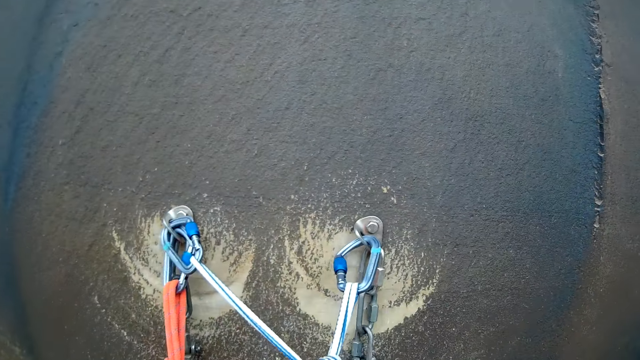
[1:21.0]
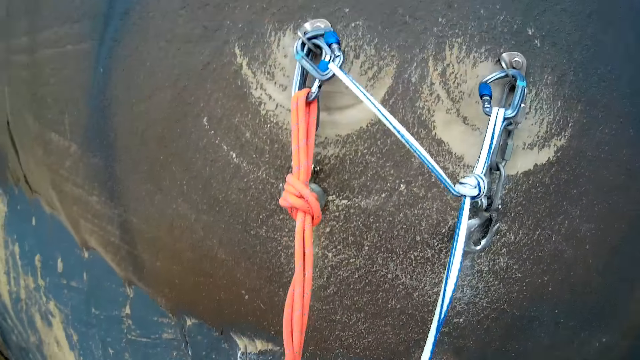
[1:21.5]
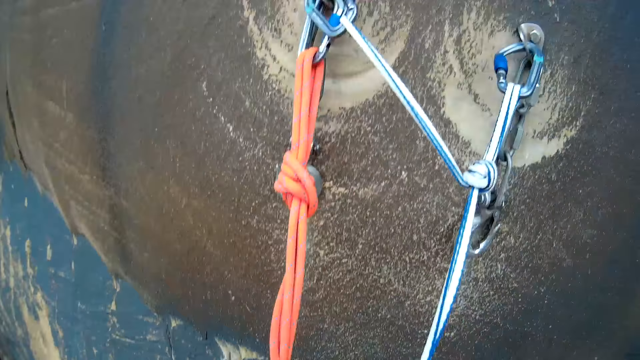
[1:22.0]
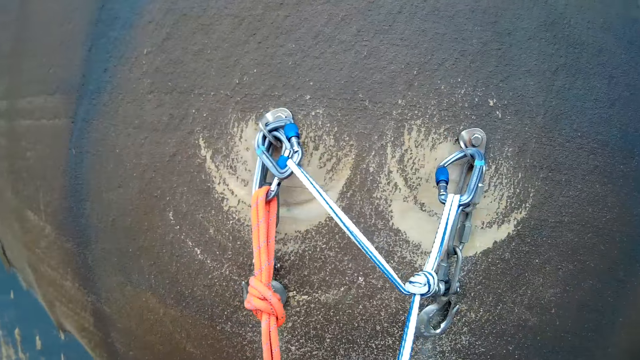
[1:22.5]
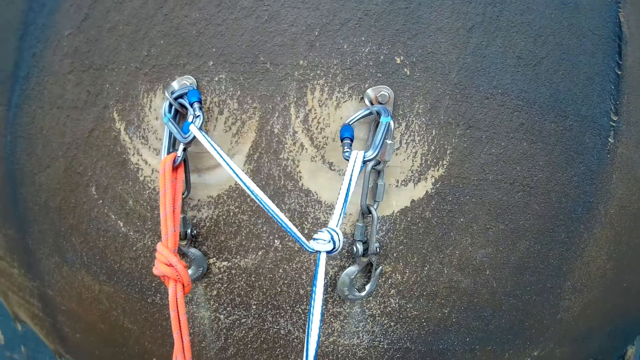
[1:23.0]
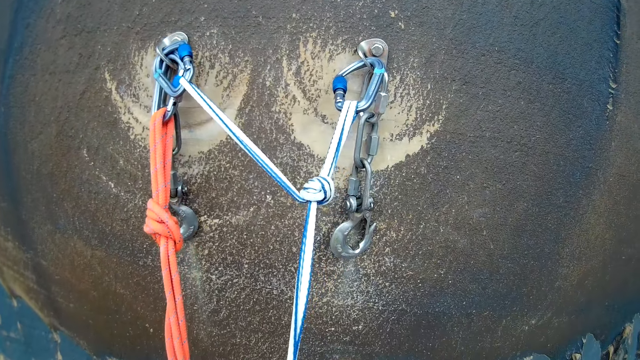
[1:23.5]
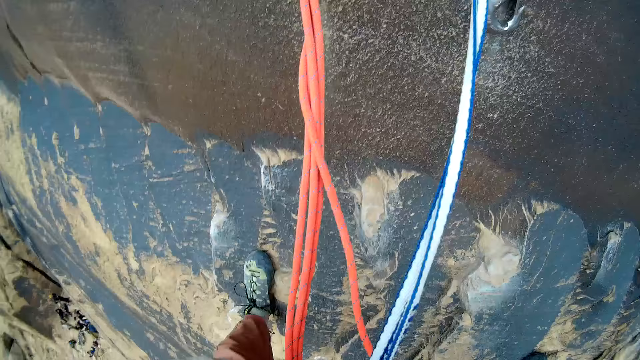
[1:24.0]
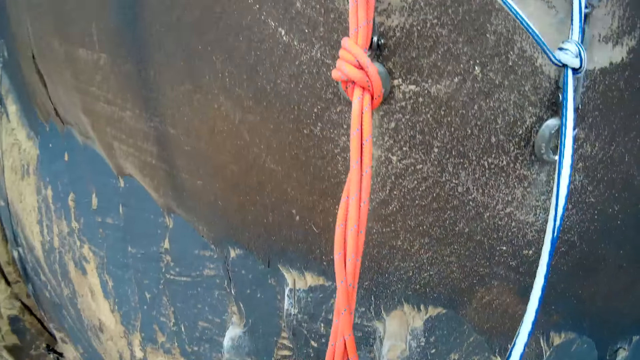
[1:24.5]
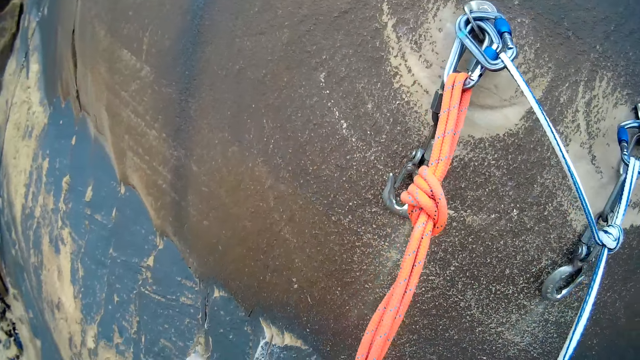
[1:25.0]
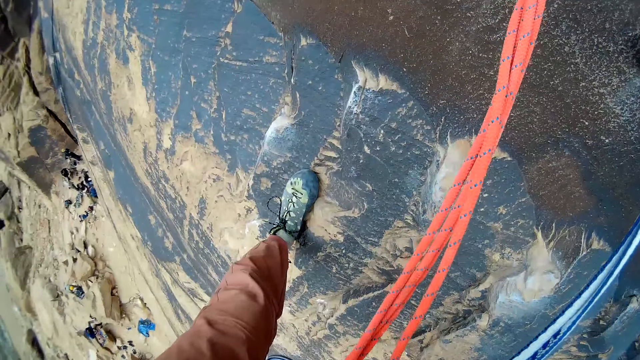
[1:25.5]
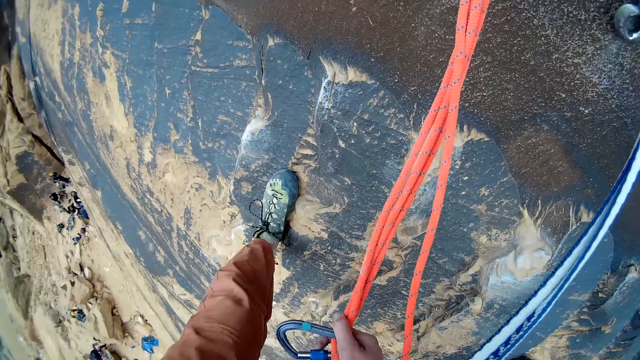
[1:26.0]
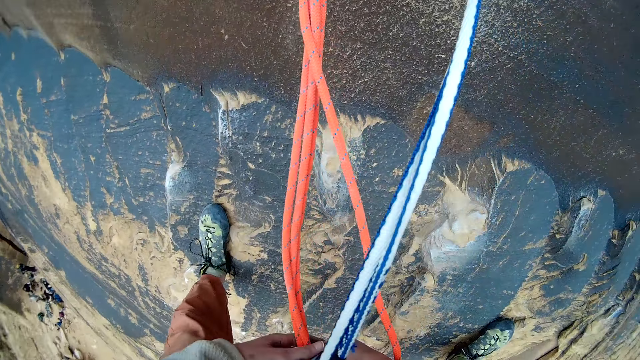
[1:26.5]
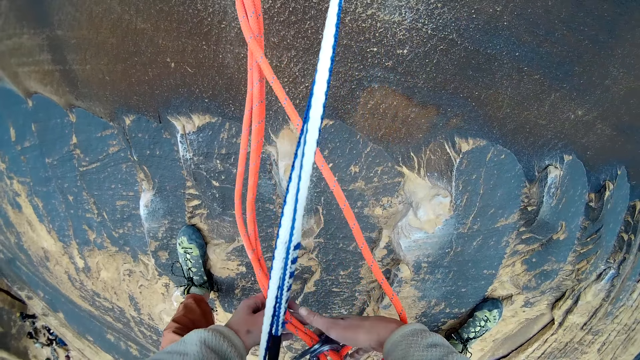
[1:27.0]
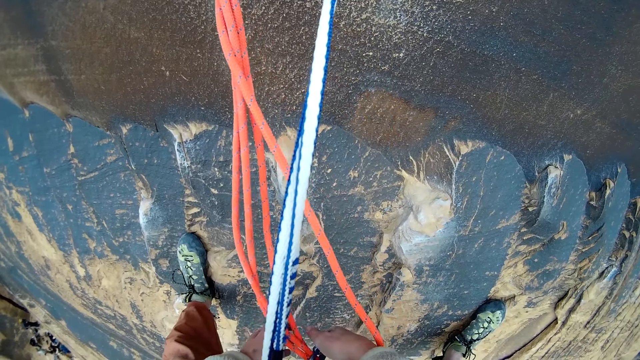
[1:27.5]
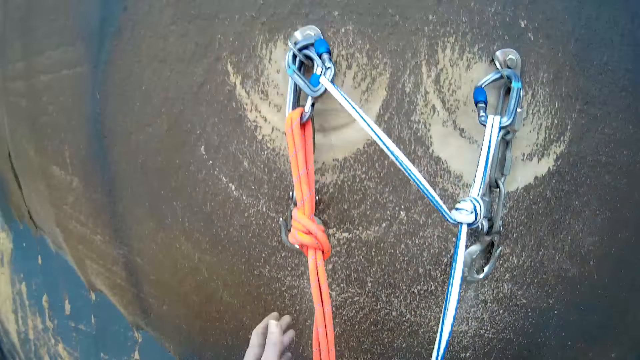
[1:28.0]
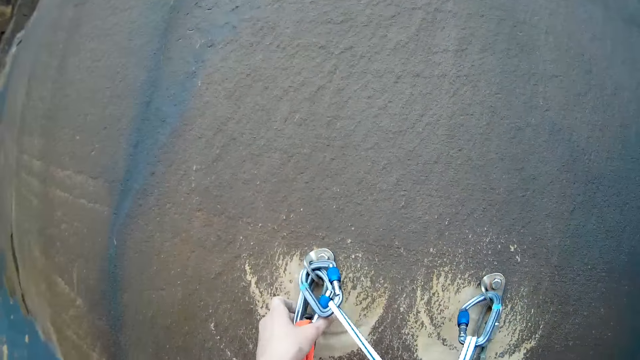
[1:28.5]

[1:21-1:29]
The camera wearer looks at the people on the ground. They hold a locking carabiner. They adjust the carabiner on the rope with both hands.

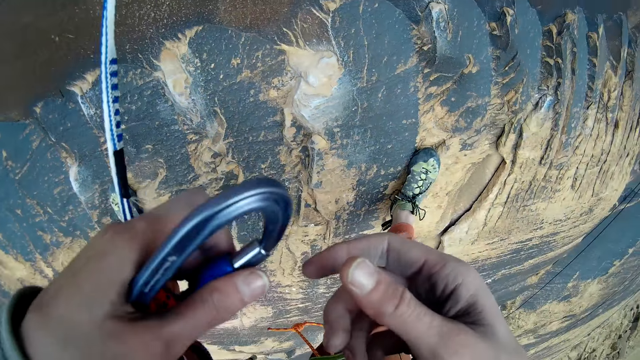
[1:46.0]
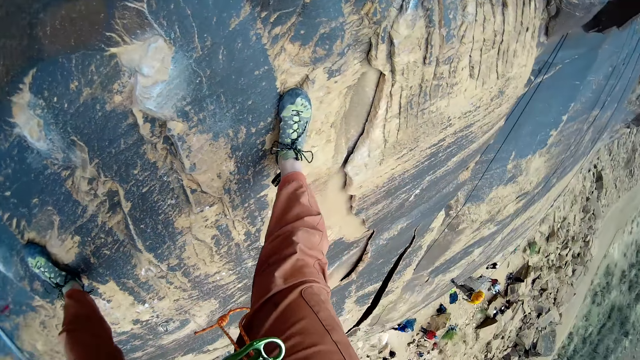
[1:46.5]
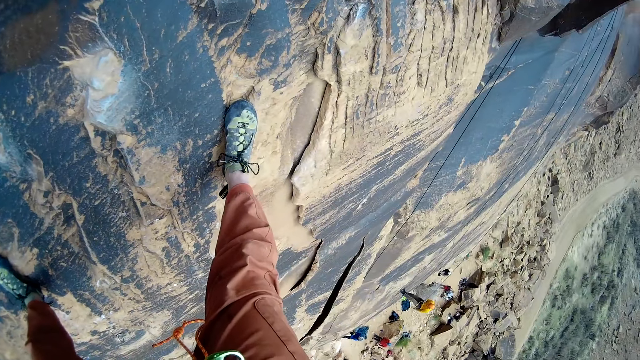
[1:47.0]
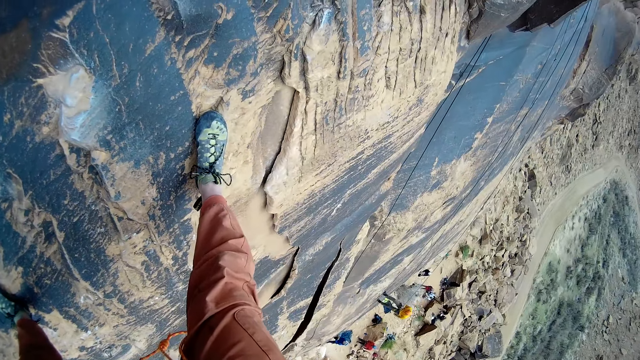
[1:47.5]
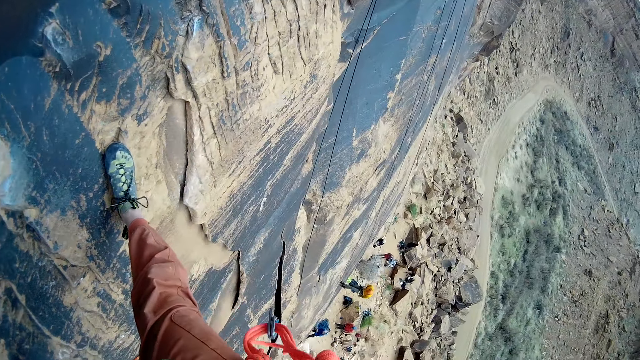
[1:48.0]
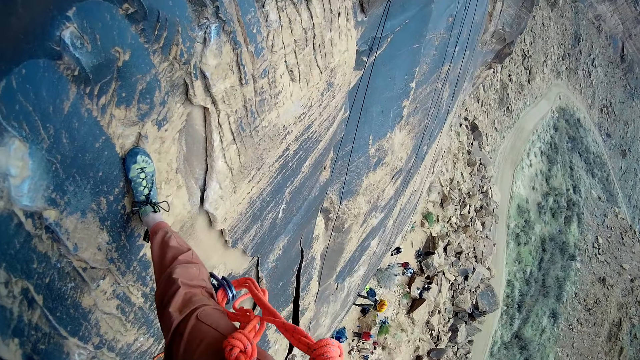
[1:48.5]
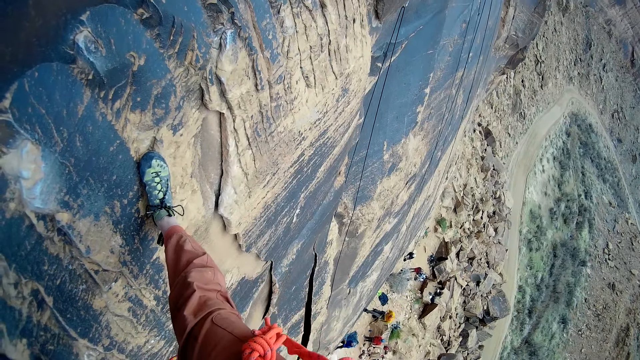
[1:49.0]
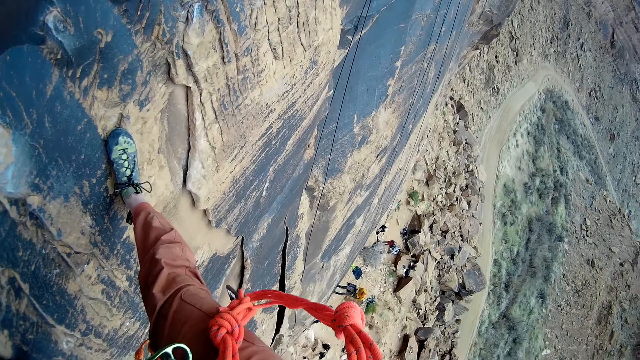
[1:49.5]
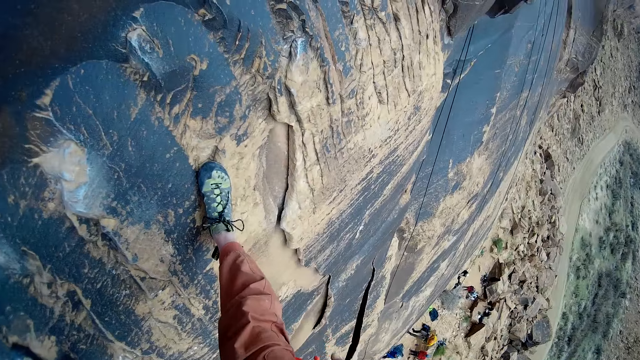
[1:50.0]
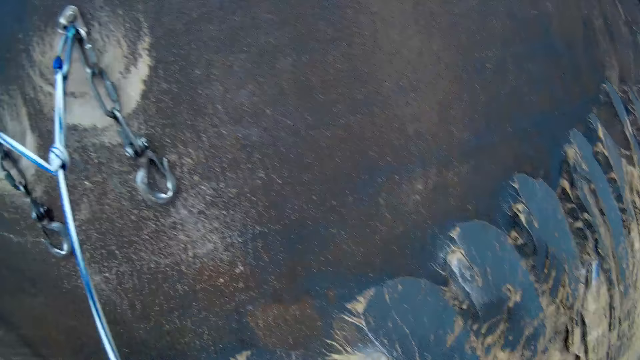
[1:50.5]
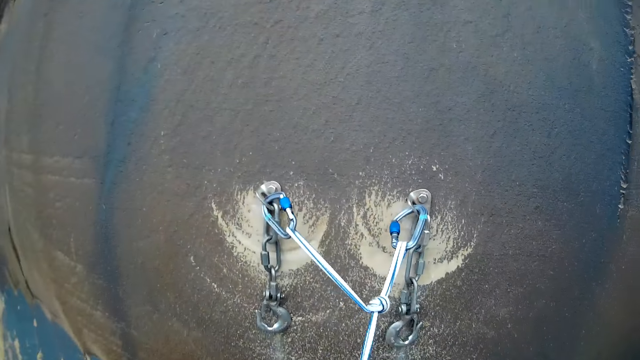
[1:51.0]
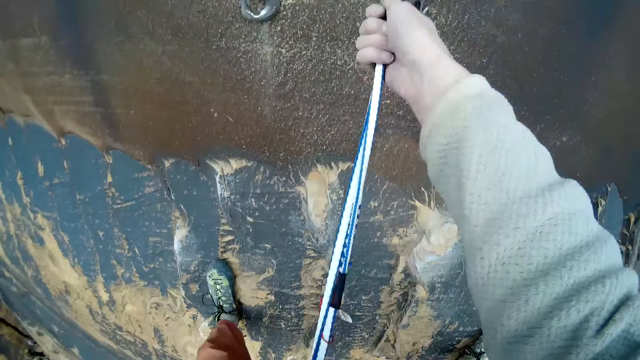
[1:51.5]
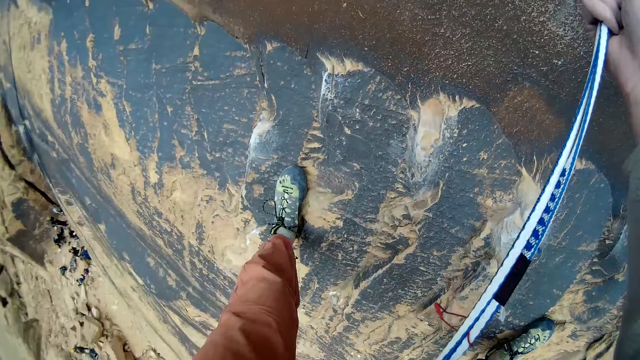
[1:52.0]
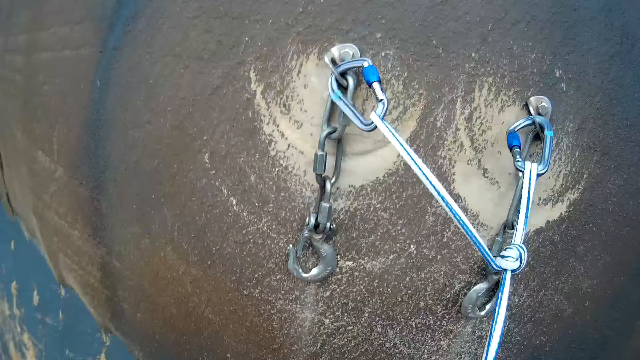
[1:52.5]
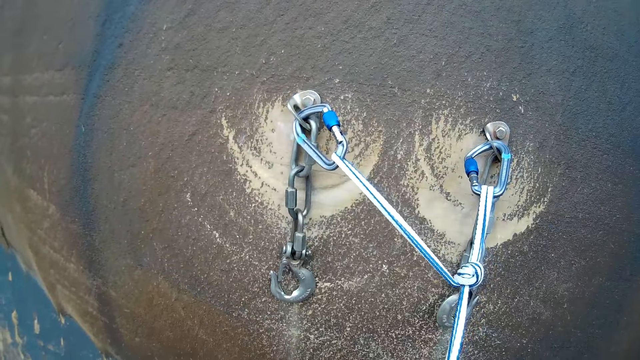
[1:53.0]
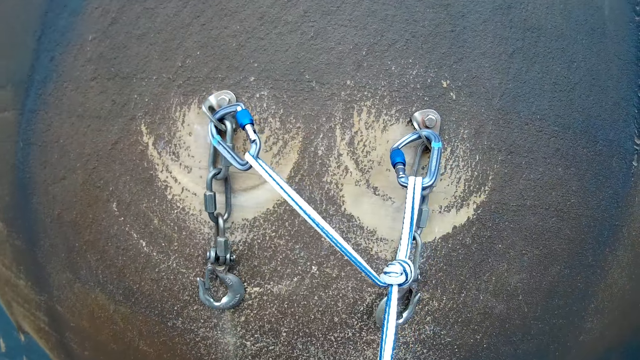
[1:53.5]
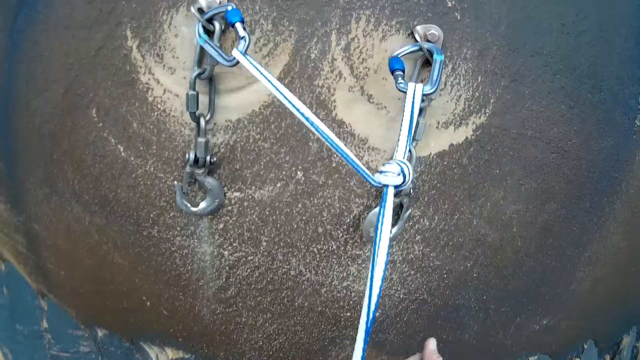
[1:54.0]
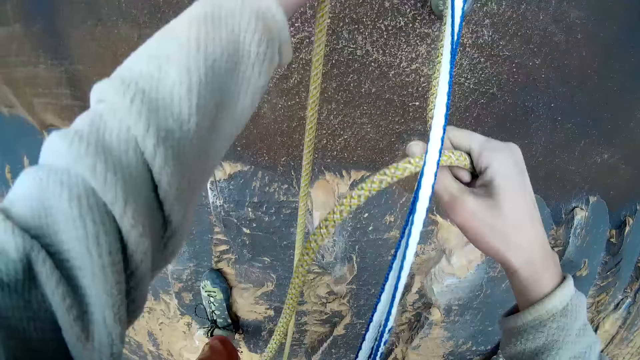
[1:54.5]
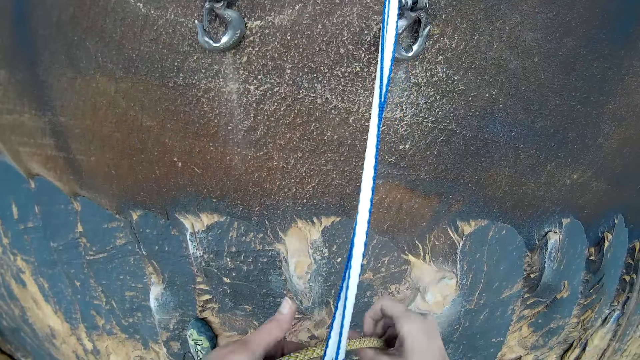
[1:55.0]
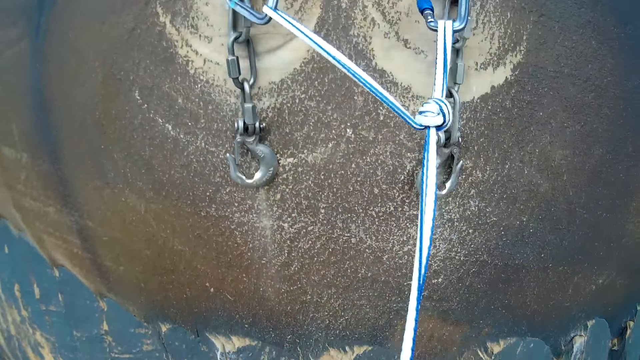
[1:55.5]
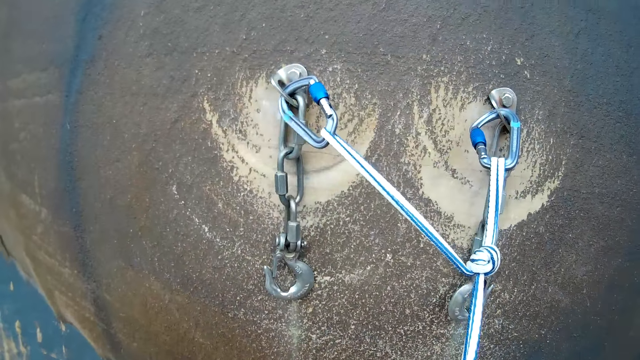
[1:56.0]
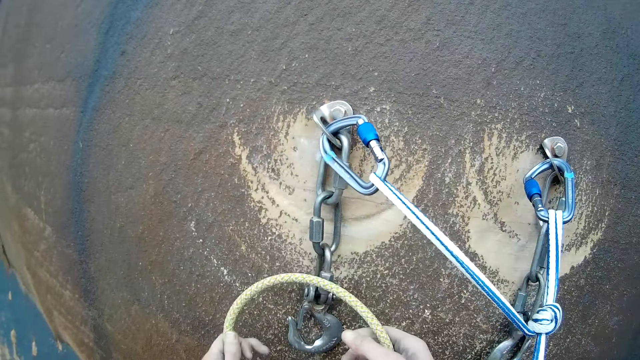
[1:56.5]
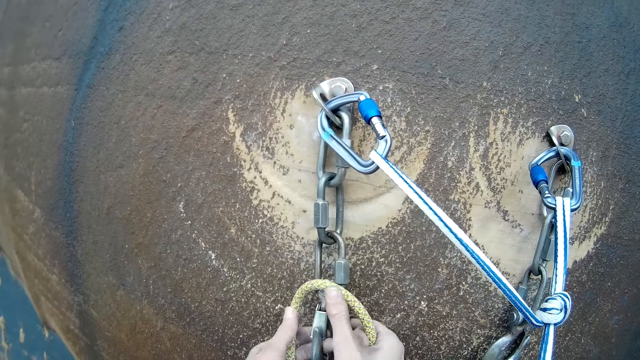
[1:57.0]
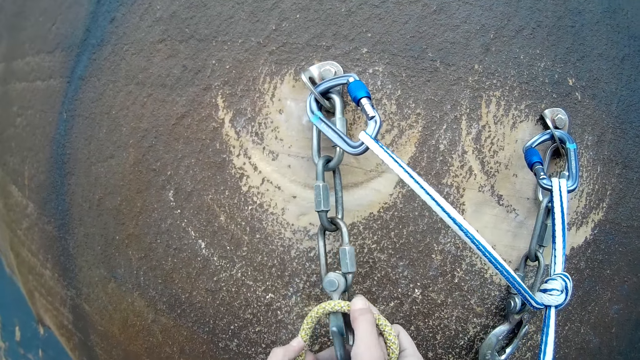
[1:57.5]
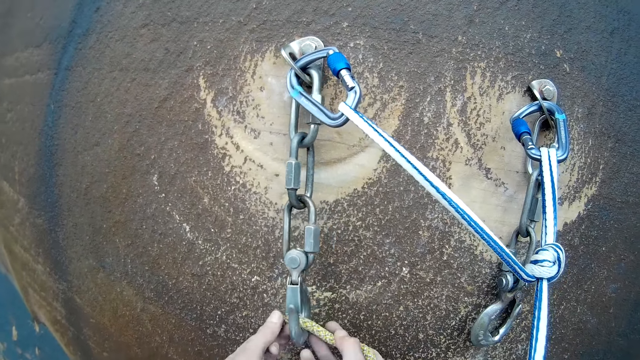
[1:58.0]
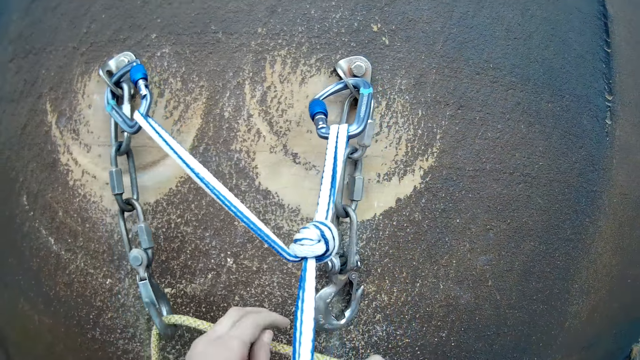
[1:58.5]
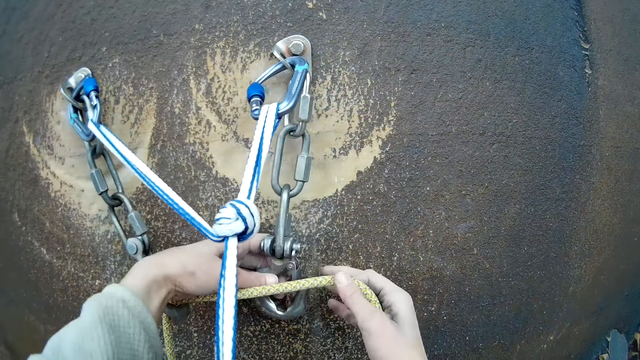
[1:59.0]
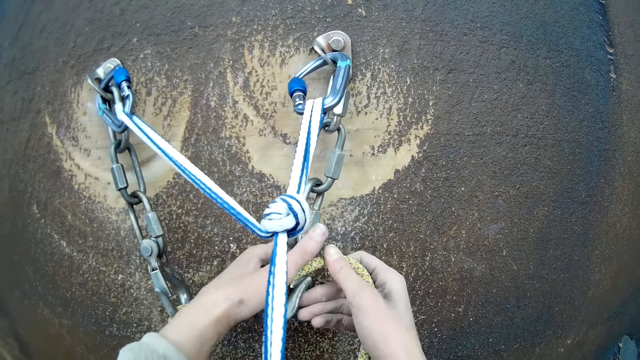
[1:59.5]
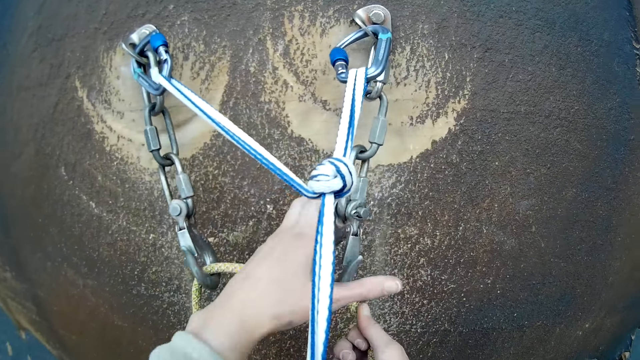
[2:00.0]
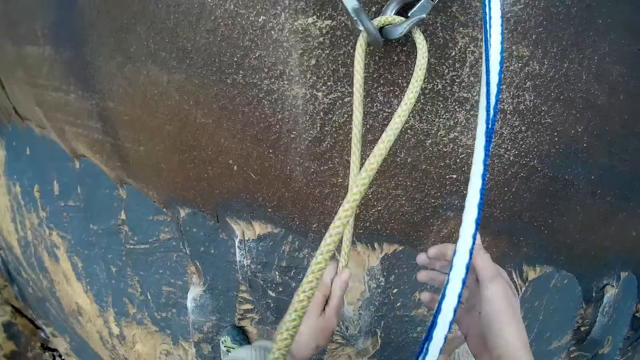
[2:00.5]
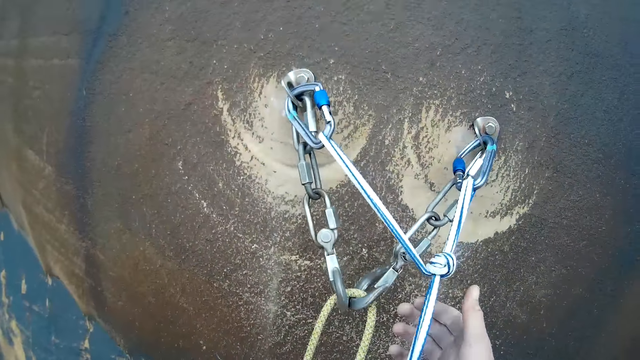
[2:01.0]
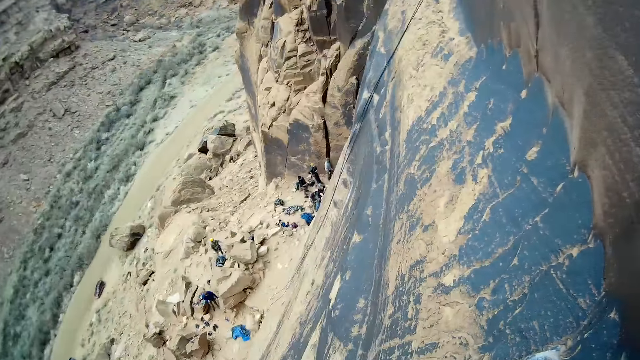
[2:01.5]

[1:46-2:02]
A man descends from the rock. The camera wearer holds a rope. They look at the people on the ground. They raise a rope. They hook the rope to a chain hook or ascender with both hands. They hook the rope on the ascender again.
